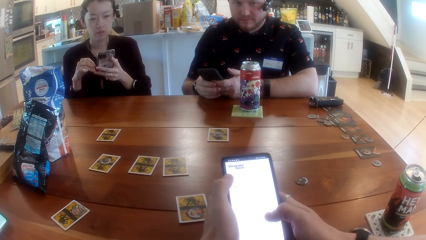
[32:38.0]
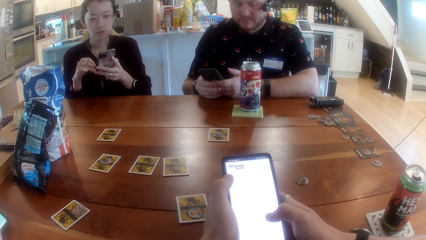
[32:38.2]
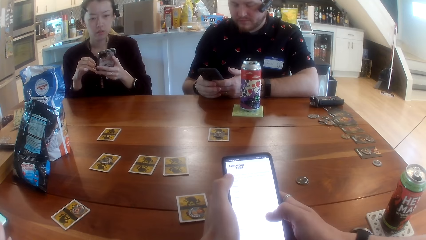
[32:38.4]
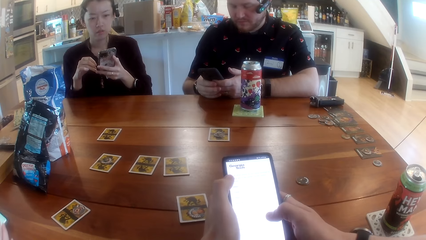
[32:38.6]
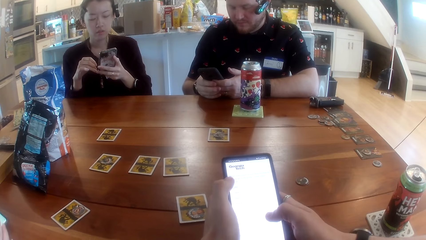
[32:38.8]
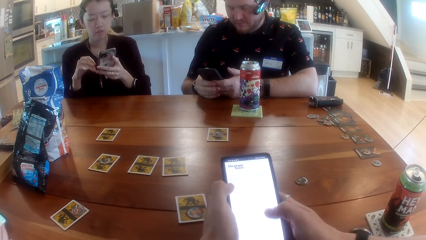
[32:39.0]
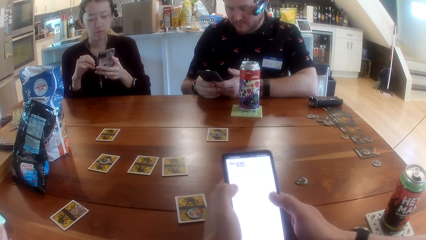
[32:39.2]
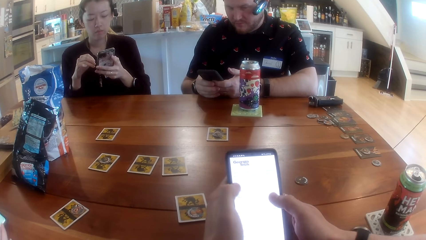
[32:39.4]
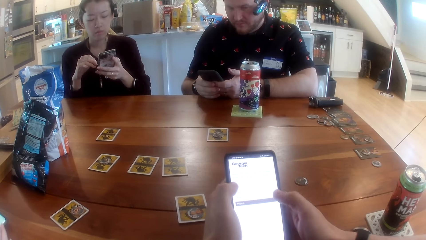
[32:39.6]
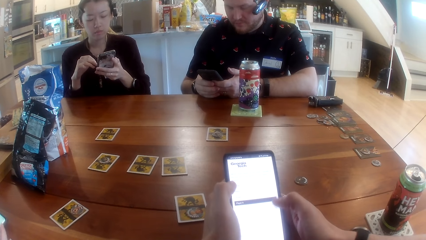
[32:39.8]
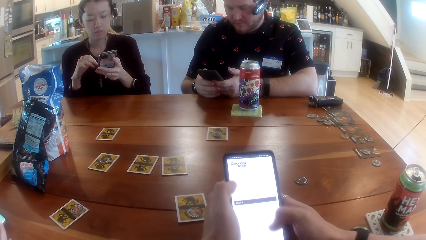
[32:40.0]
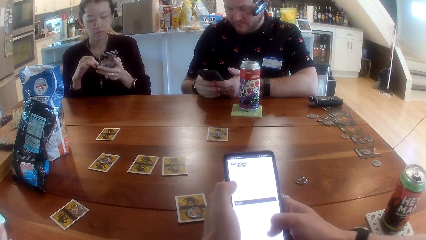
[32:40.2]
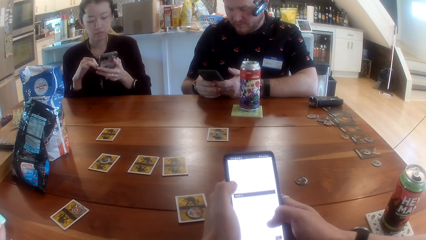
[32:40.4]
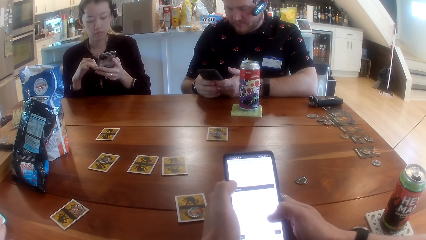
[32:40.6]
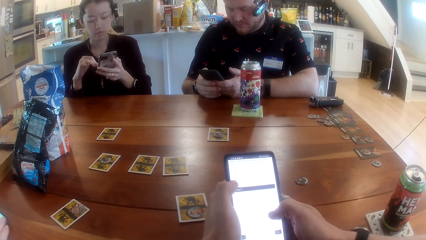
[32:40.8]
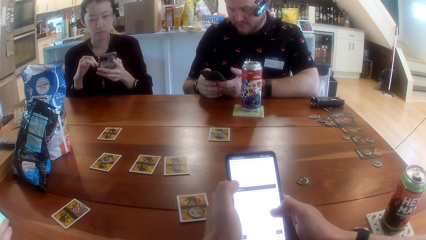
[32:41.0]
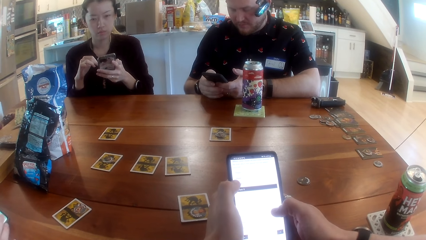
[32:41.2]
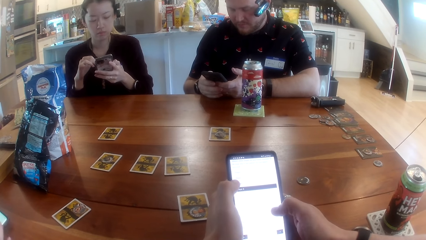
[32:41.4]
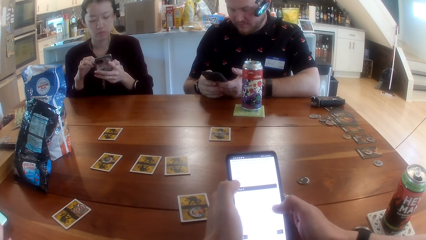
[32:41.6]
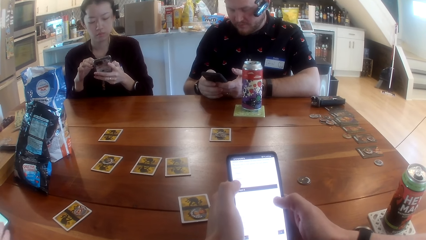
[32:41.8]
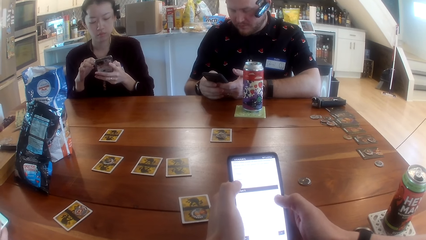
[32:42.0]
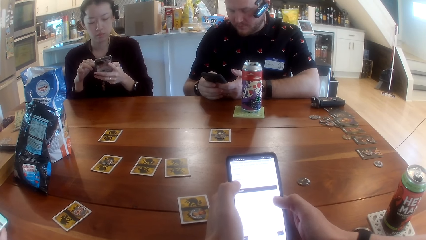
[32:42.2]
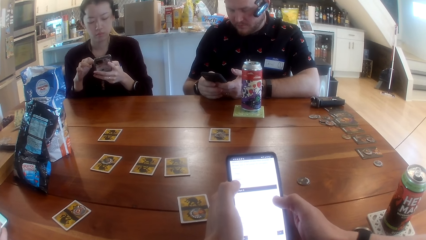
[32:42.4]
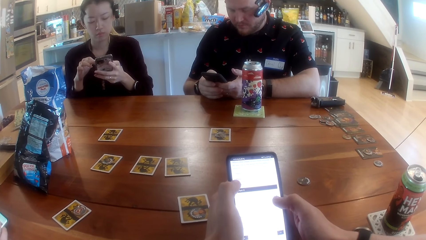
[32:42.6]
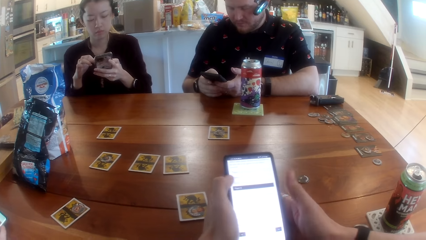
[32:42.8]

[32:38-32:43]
The camera wearer taps the screen of the phone in his hands.

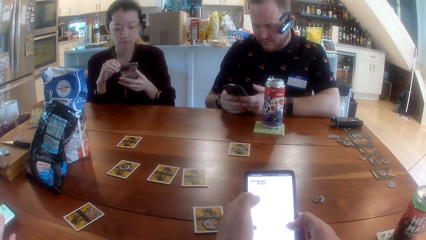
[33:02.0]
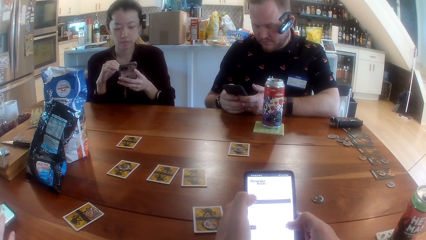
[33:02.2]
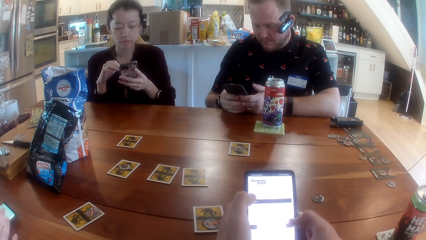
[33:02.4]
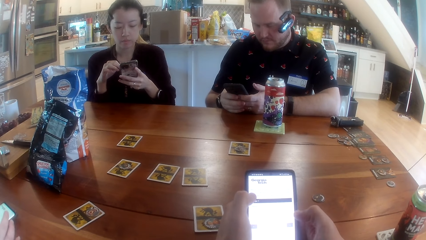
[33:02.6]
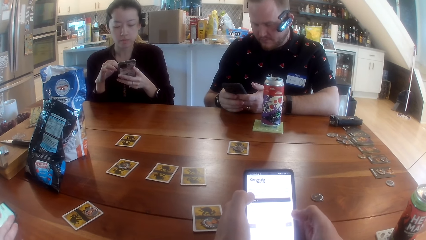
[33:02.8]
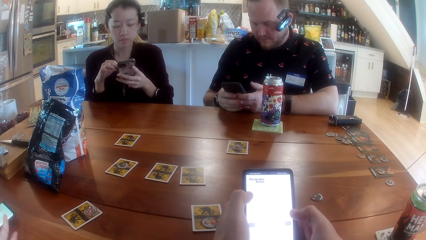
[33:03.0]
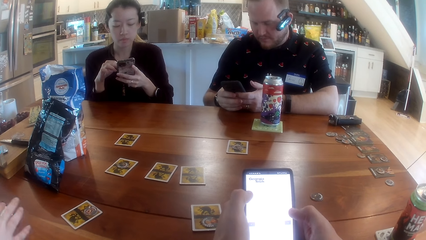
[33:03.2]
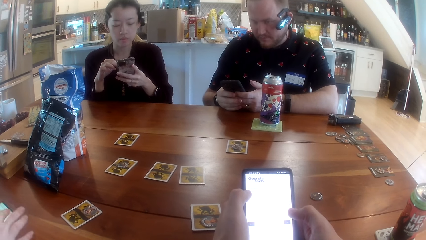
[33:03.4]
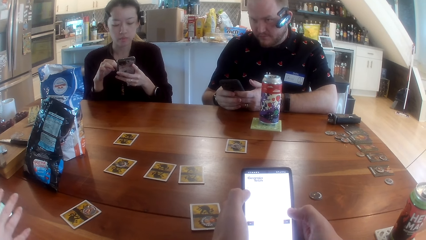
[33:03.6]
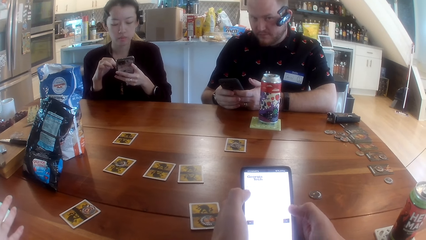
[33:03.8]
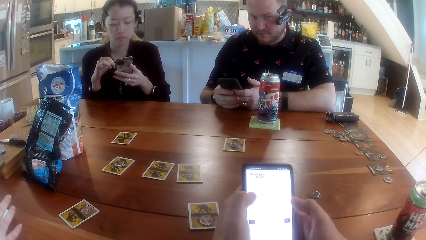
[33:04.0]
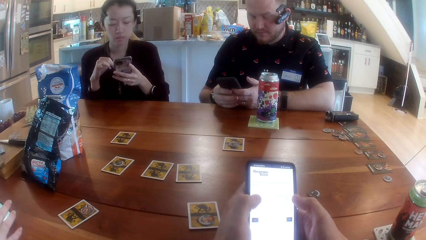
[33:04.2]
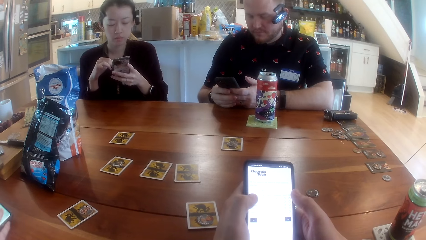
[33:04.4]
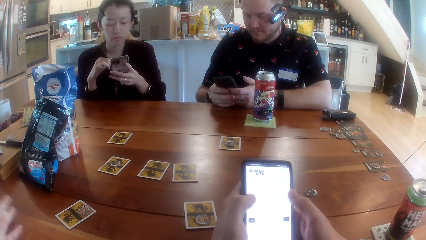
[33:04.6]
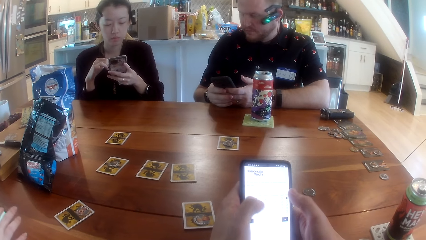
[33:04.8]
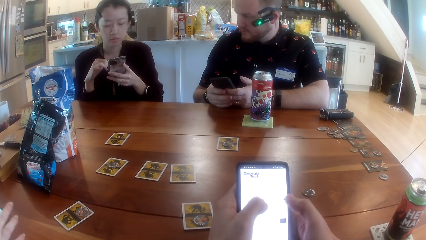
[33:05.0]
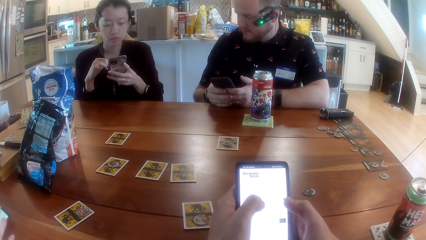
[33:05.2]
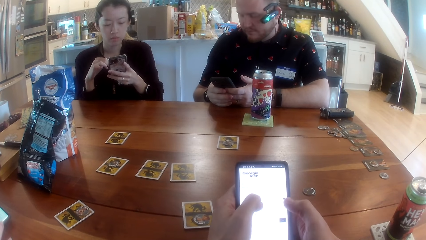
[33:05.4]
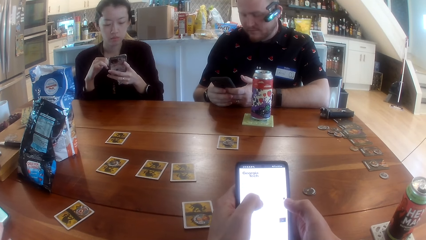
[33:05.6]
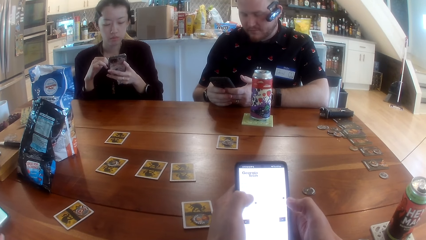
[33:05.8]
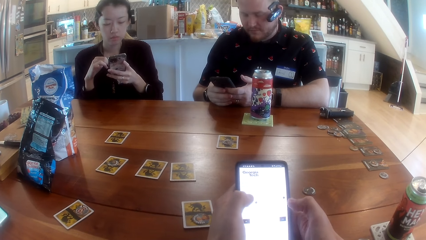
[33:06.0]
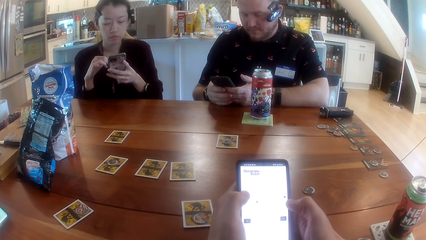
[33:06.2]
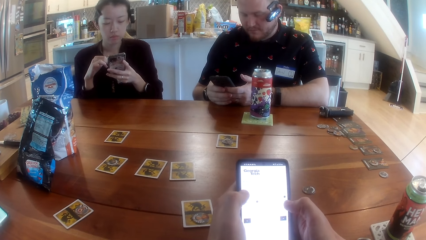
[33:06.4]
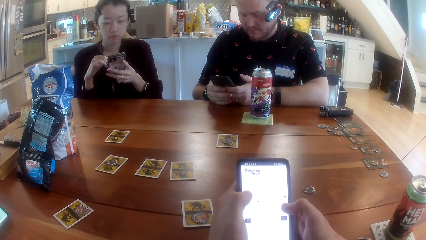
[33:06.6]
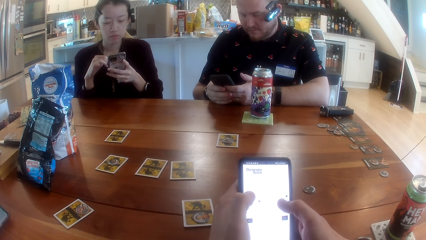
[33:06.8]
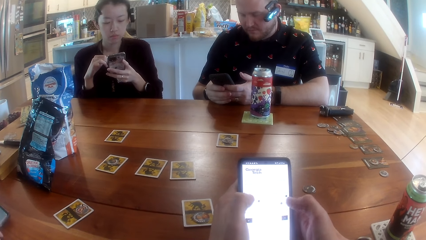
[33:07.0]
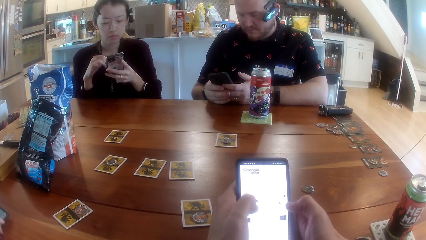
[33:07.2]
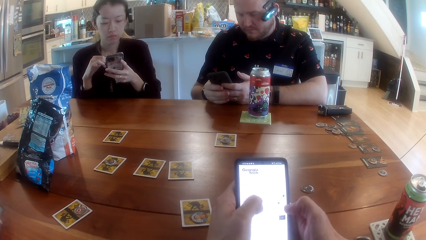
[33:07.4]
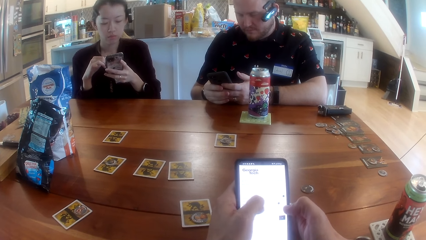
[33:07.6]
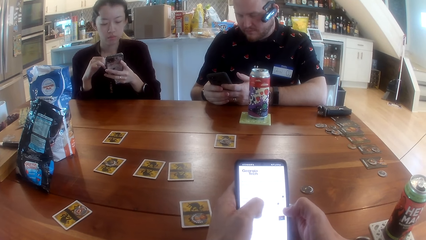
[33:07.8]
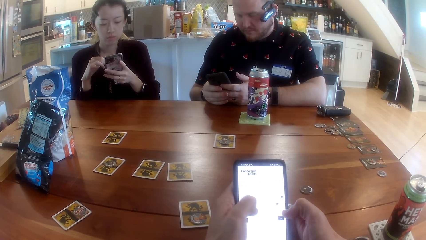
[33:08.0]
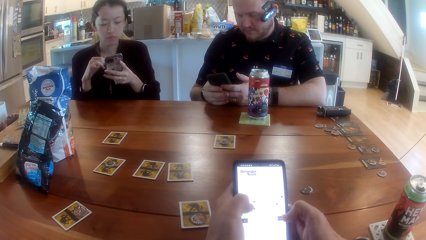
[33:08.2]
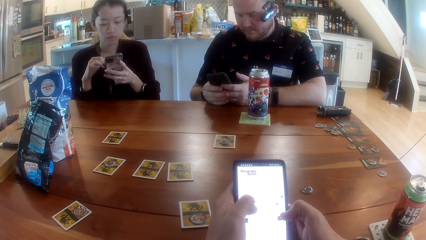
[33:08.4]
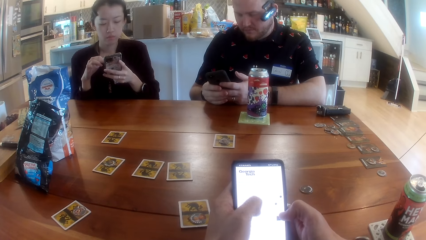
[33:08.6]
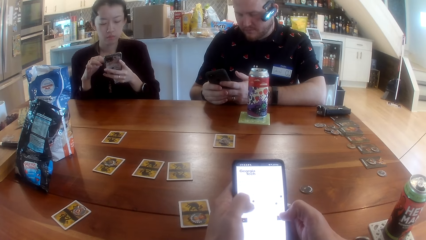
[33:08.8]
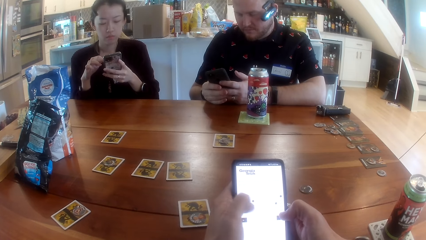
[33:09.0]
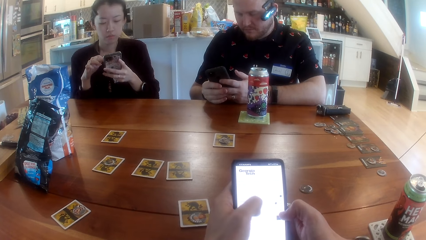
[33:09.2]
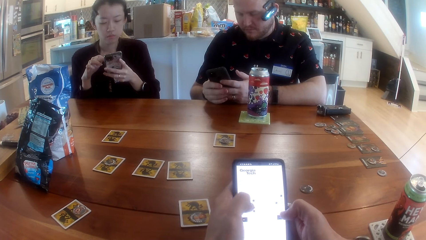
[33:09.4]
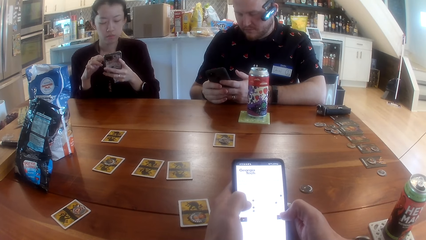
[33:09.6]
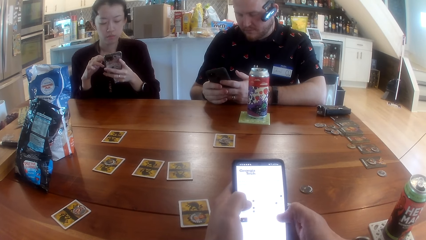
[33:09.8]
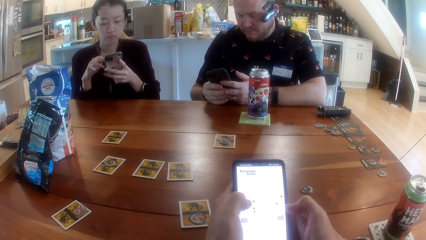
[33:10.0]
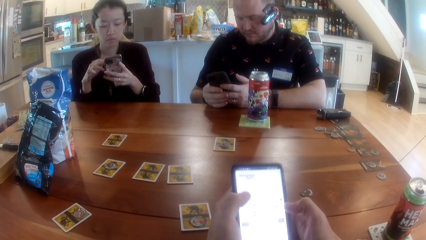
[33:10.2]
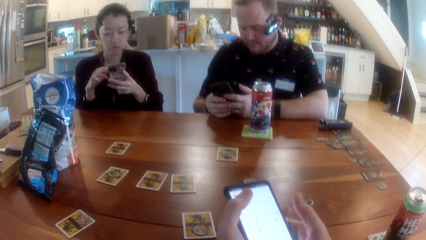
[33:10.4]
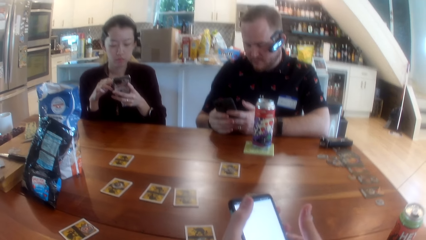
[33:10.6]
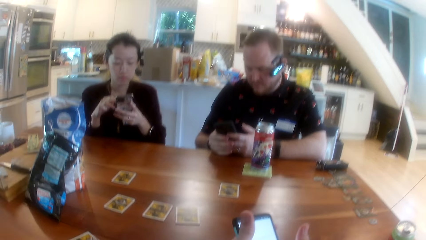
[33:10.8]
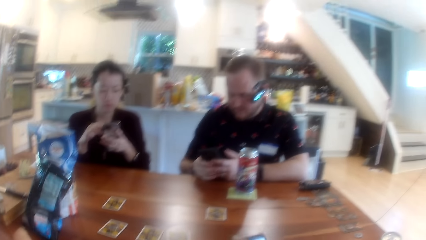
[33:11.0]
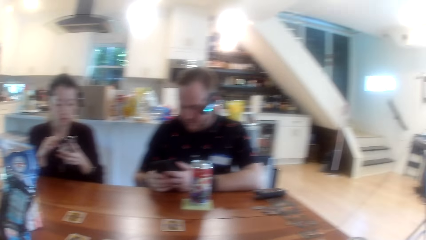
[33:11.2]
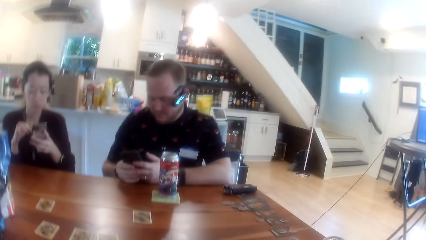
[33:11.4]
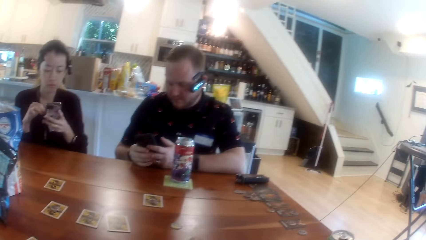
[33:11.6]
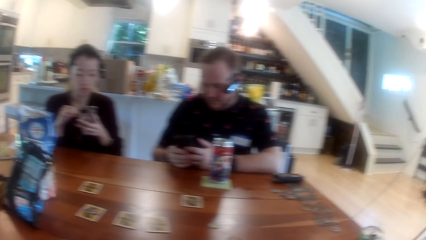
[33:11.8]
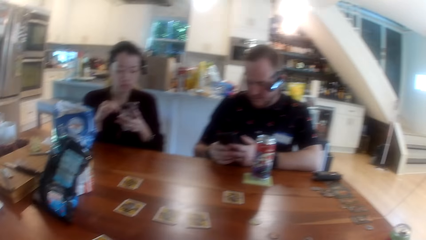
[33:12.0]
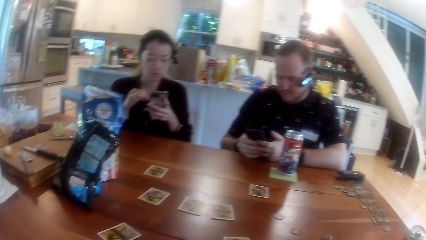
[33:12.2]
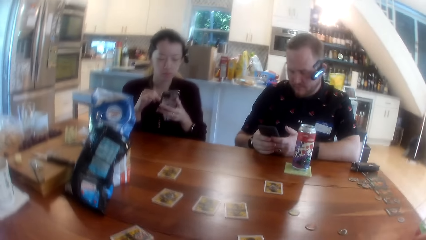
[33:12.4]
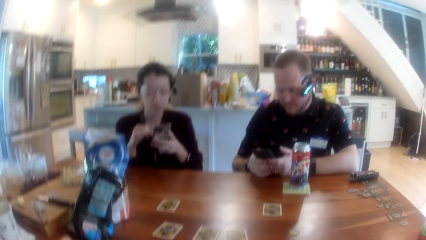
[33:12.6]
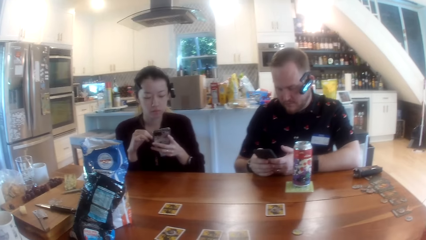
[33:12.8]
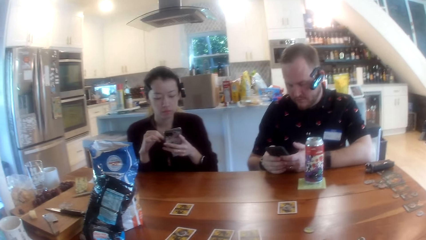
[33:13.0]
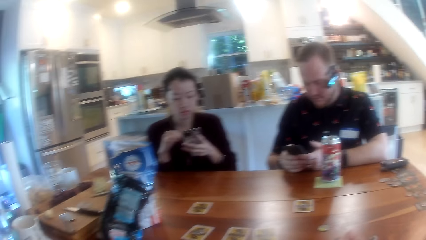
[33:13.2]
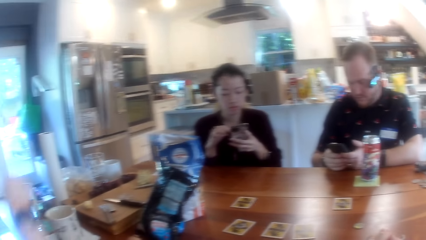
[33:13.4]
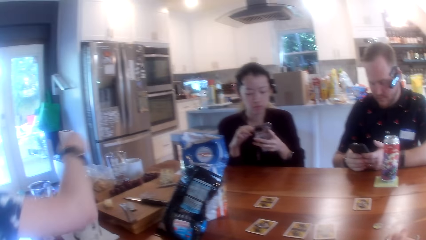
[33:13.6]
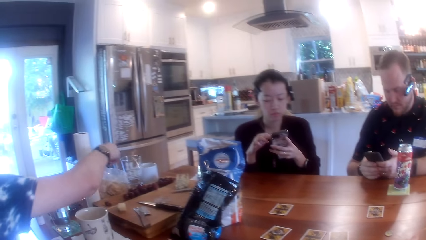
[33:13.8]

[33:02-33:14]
A woman operates the phone in her hands. The camera wearer types on the phone in his hands.
